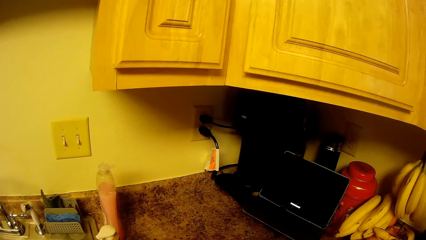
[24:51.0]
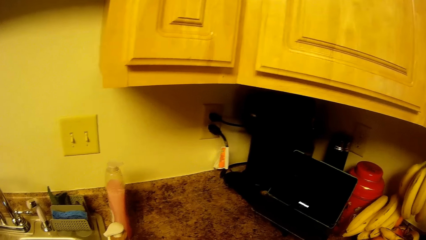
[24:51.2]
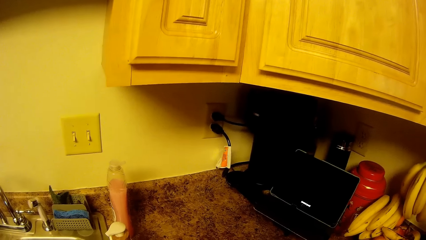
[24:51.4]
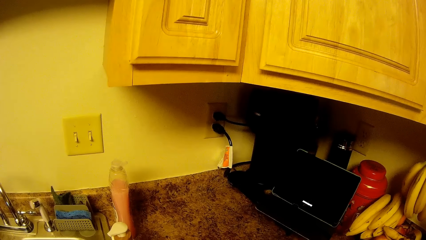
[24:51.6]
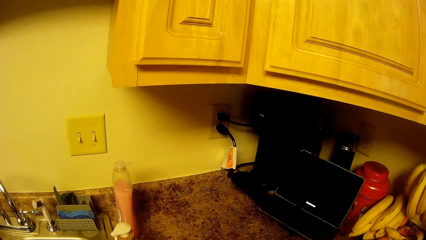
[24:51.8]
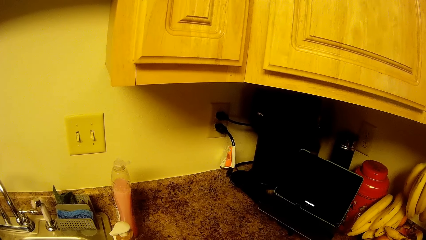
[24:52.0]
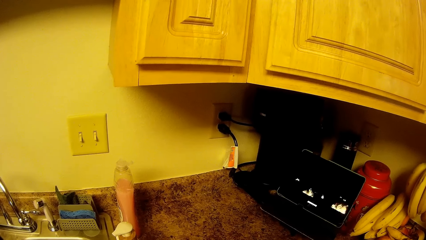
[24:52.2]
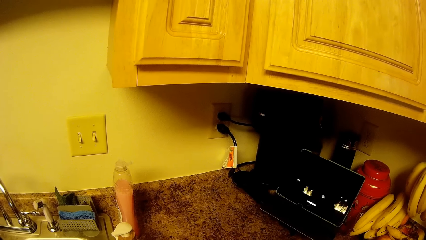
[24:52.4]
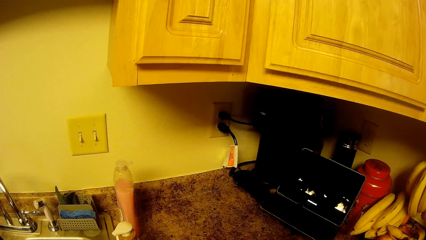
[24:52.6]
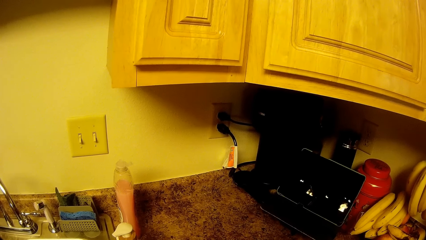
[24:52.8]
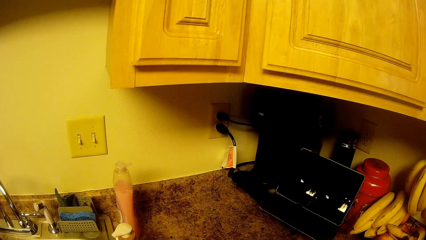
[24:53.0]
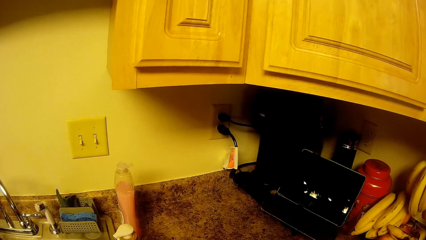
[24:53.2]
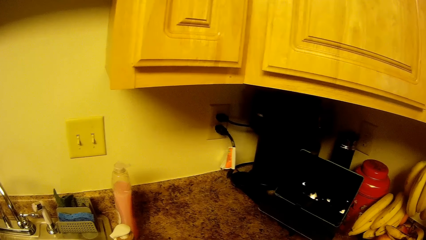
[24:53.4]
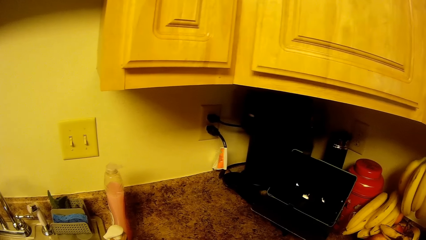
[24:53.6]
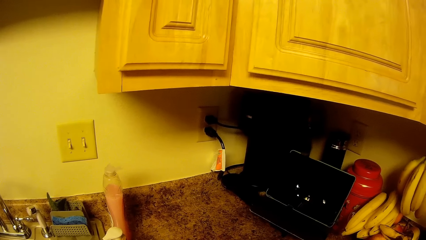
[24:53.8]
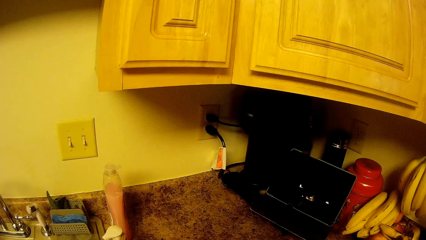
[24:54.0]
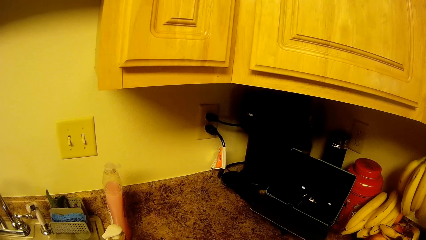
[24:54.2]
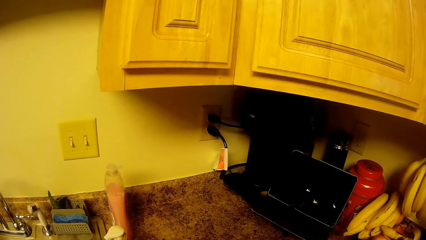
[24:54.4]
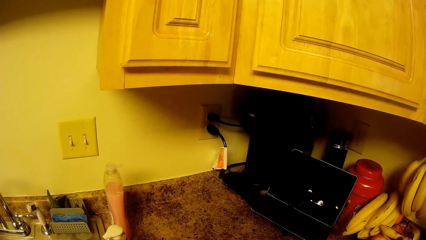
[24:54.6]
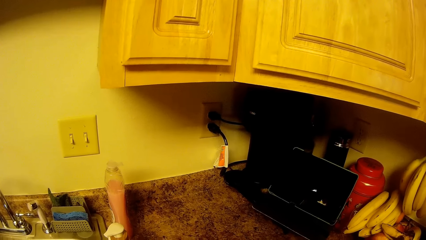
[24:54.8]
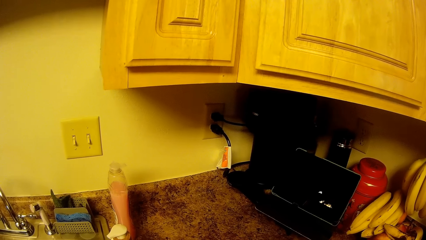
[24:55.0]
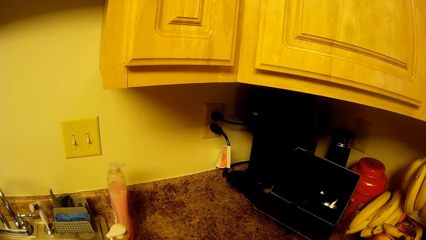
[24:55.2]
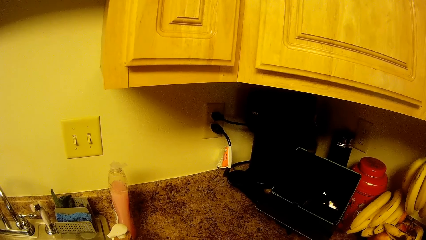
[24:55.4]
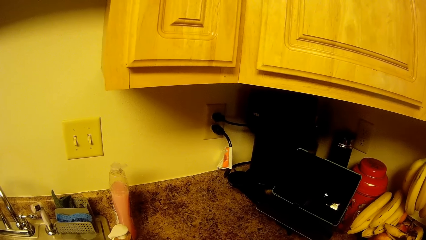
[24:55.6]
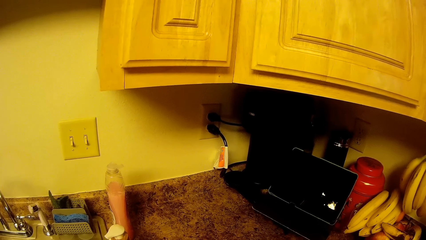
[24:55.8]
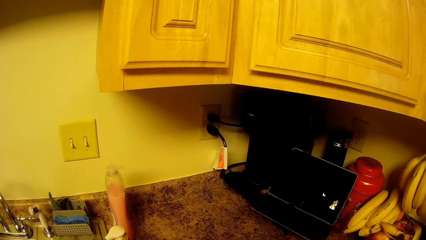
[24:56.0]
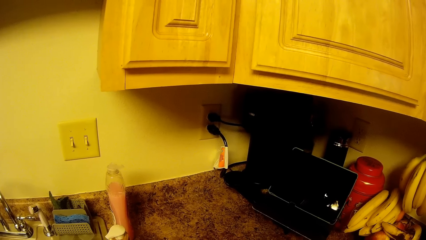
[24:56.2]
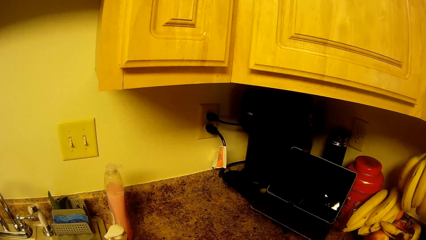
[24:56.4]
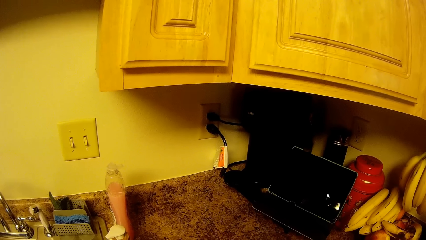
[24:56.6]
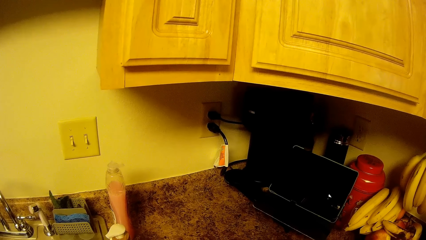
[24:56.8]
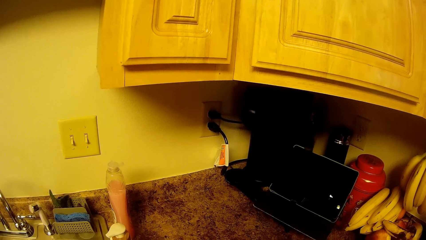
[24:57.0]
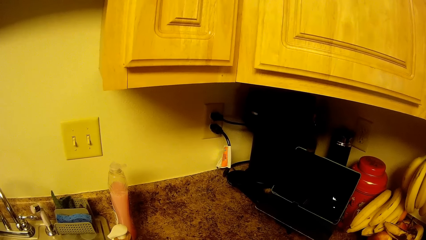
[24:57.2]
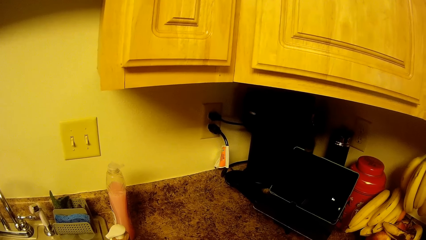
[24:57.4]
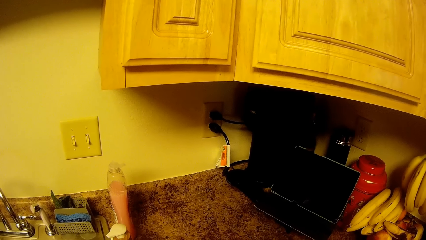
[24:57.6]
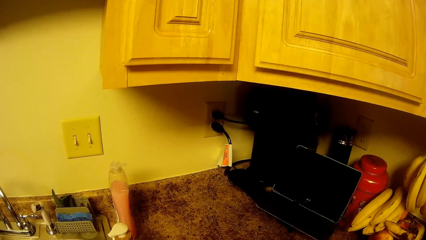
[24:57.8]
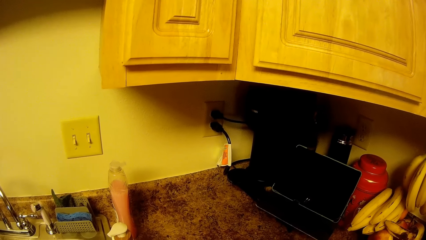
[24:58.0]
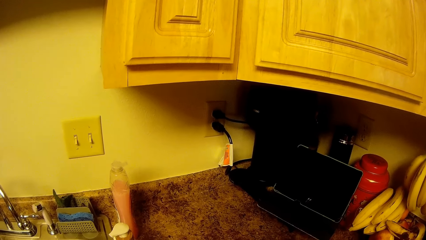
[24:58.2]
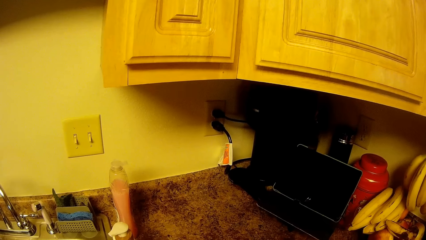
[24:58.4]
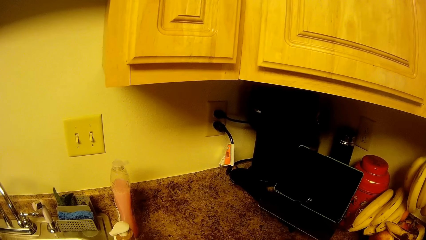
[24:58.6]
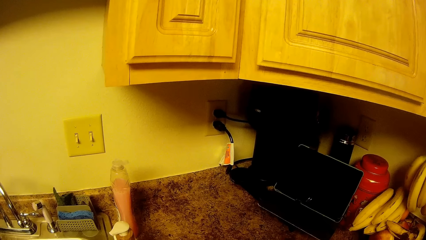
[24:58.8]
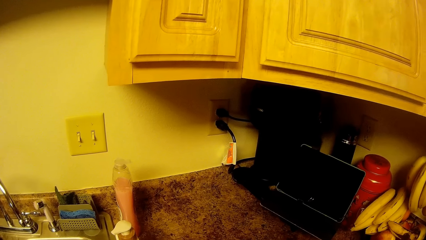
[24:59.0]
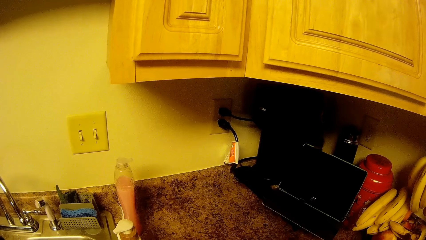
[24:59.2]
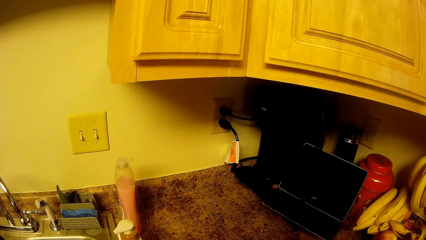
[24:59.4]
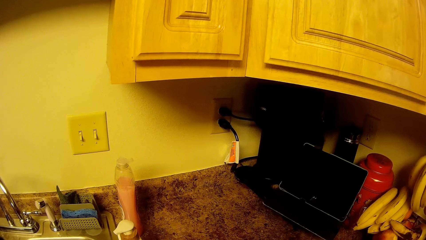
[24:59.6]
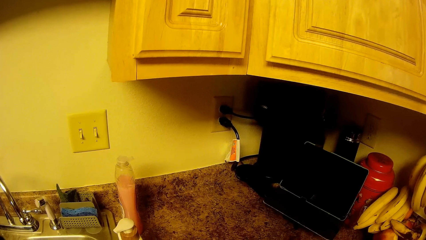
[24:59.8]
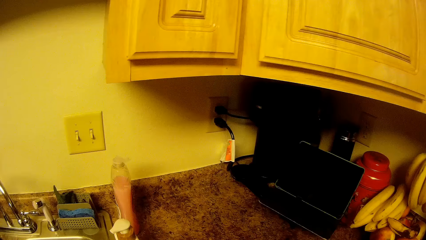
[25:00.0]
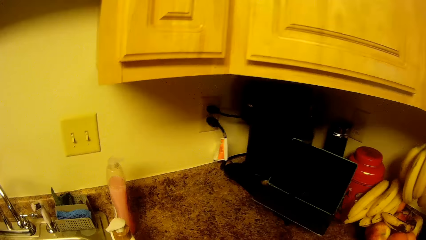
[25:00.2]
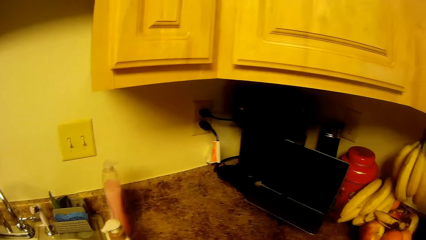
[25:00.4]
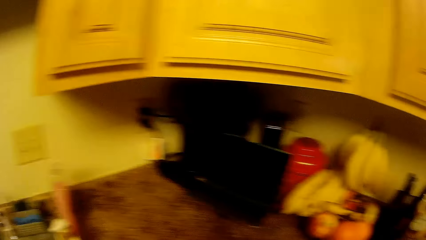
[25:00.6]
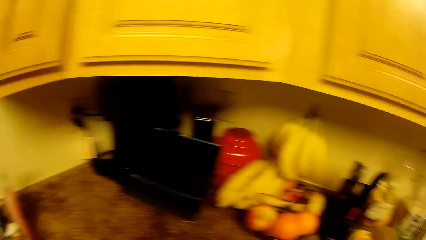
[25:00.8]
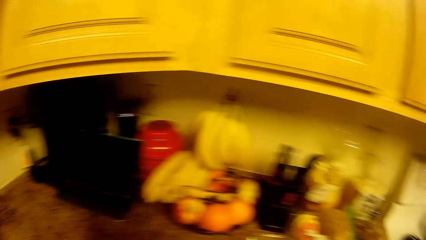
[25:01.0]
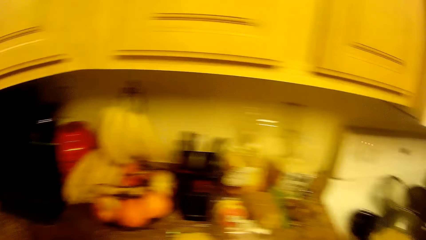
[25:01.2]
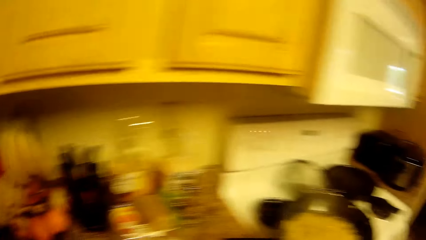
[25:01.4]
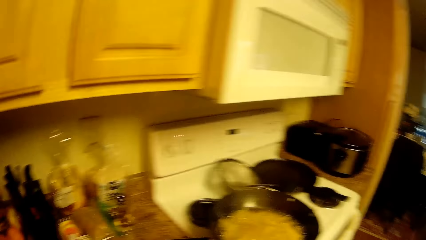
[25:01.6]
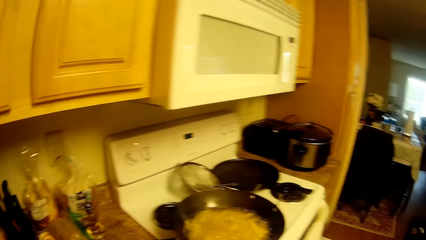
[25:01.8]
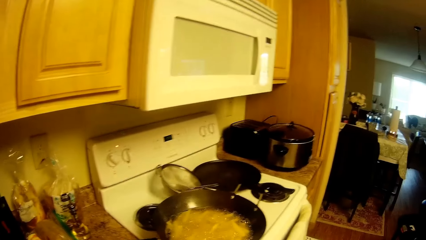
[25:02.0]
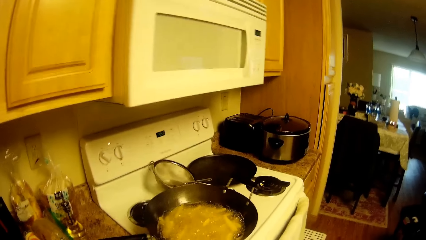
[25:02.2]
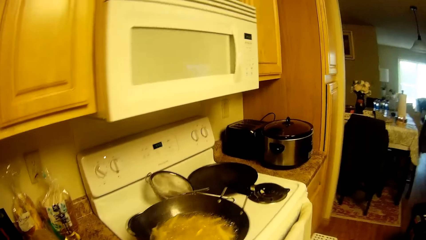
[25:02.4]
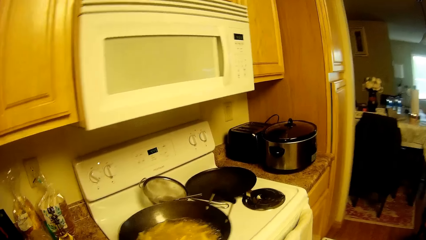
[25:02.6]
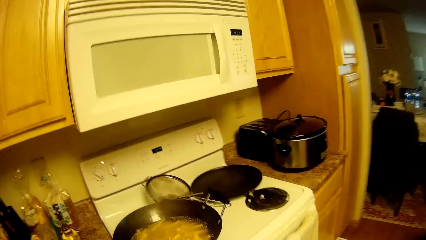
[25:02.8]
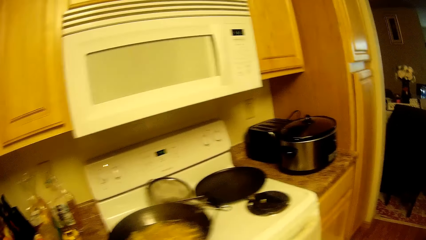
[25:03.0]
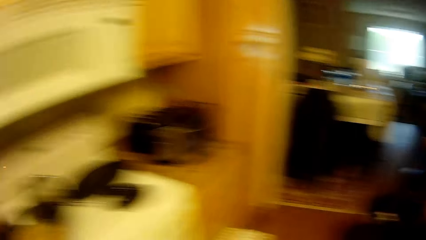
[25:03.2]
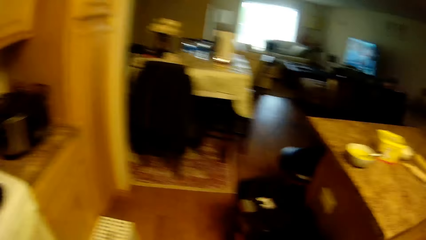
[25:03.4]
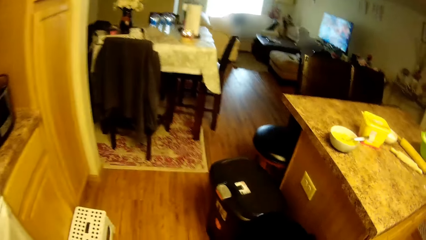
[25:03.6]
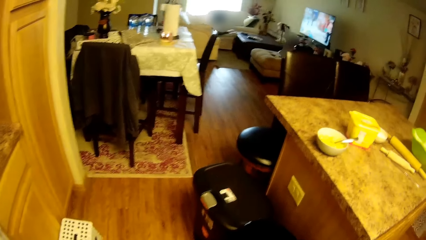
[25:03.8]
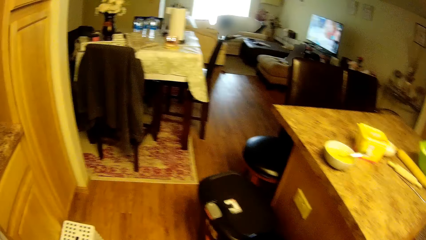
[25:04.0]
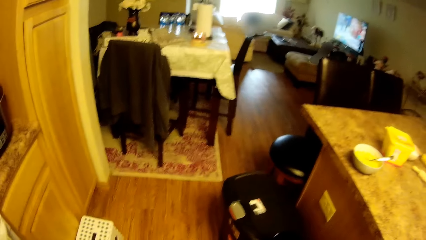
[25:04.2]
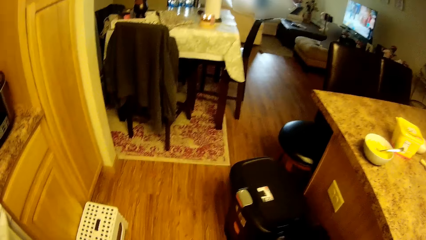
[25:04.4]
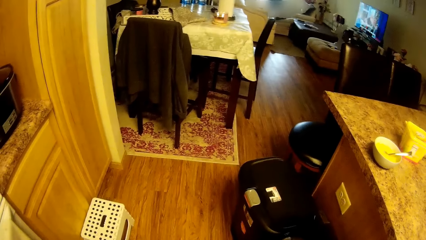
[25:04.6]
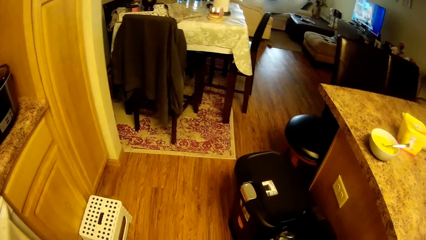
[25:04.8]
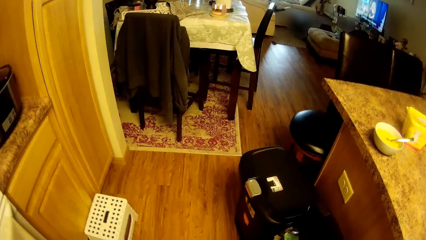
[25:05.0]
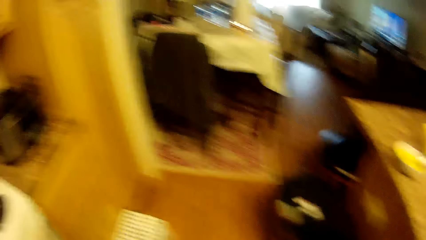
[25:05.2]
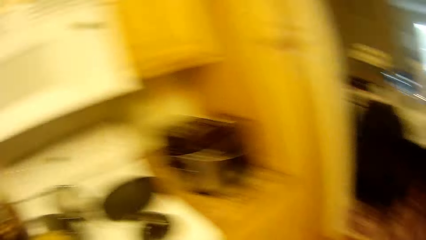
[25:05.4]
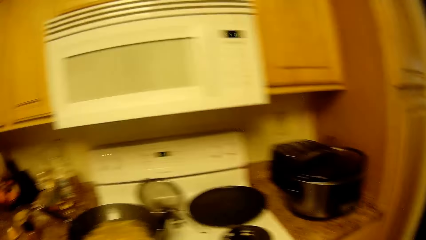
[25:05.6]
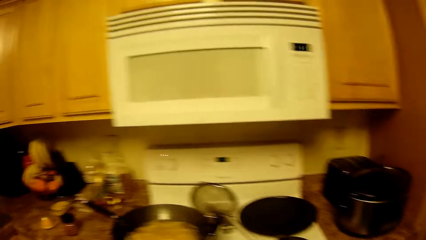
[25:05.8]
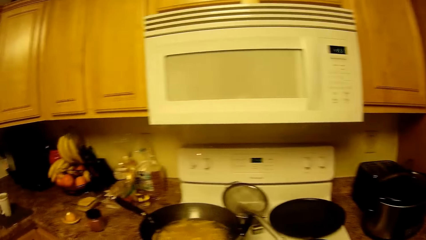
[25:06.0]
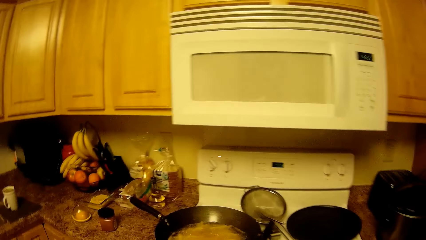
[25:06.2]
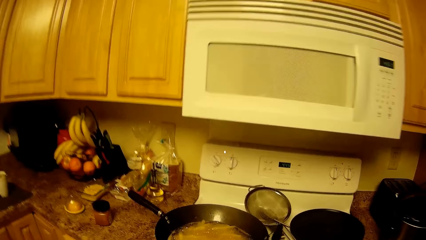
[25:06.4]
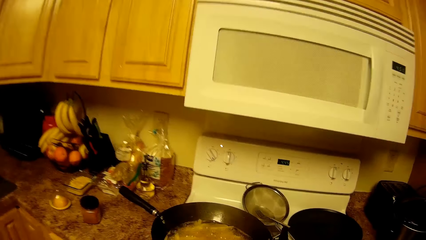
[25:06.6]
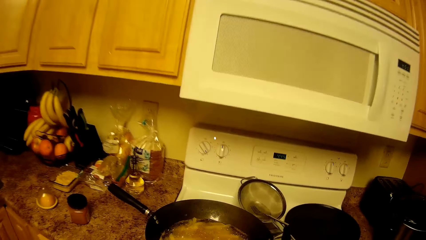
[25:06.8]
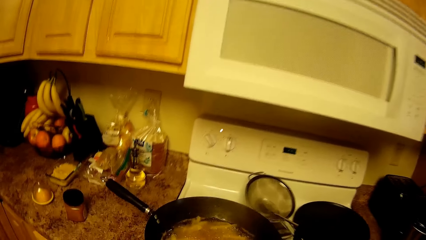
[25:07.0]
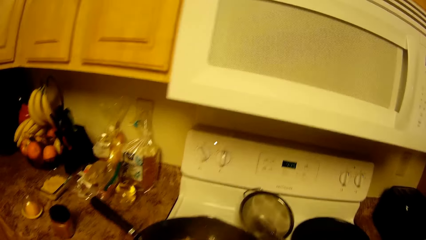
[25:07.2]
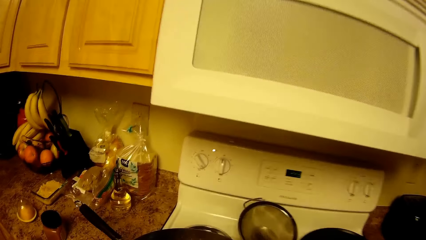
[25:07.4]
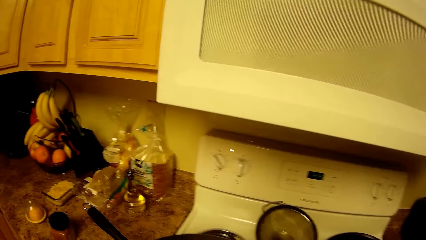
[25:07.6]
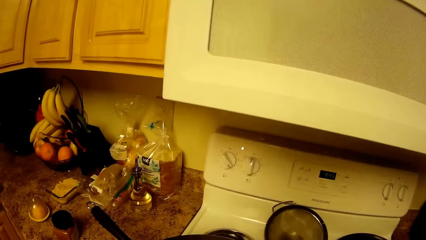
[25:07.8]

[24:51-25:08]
The camera wearer looks around.
